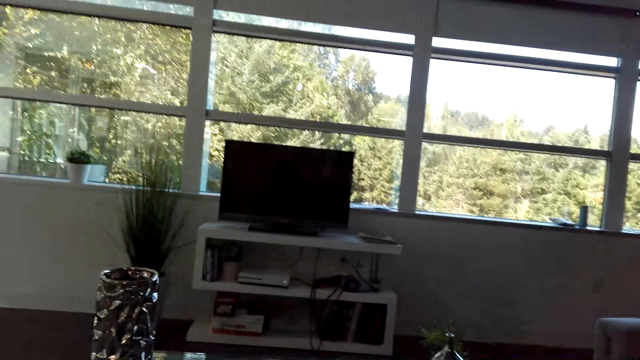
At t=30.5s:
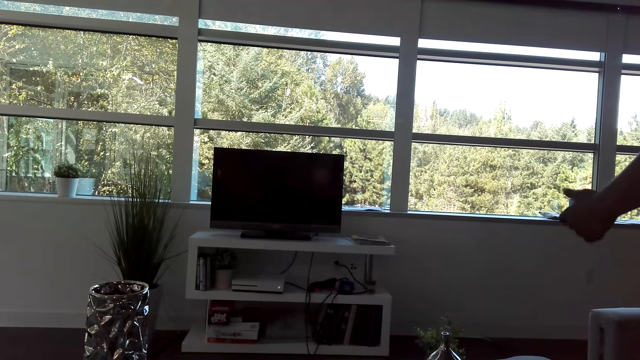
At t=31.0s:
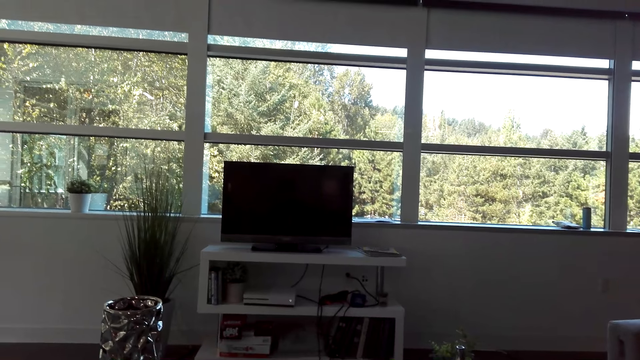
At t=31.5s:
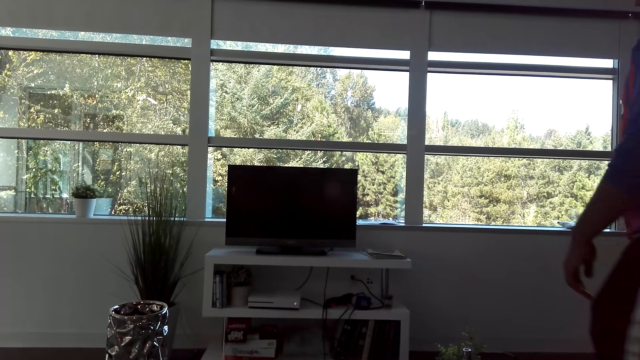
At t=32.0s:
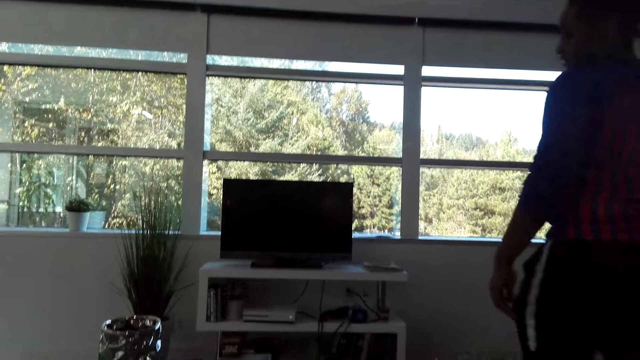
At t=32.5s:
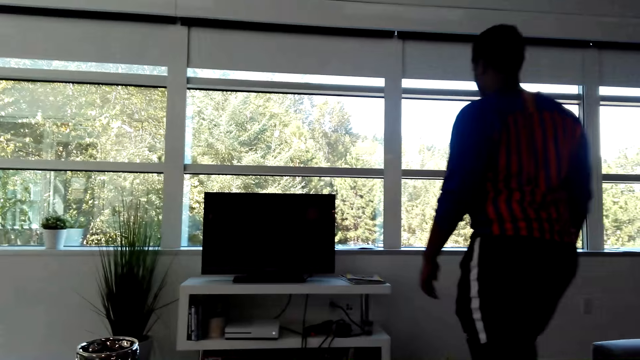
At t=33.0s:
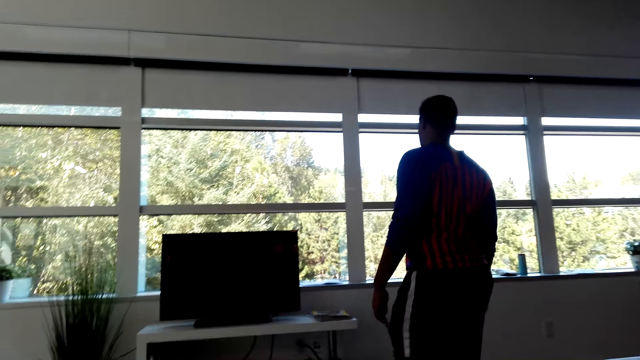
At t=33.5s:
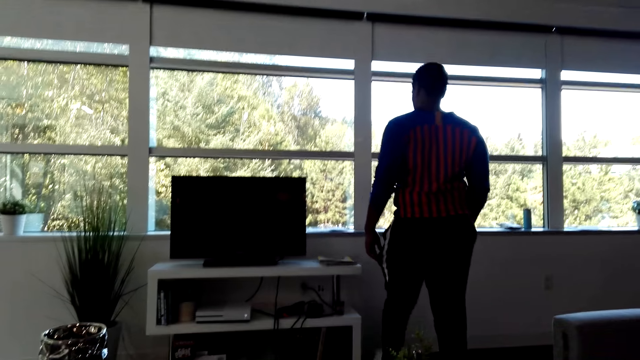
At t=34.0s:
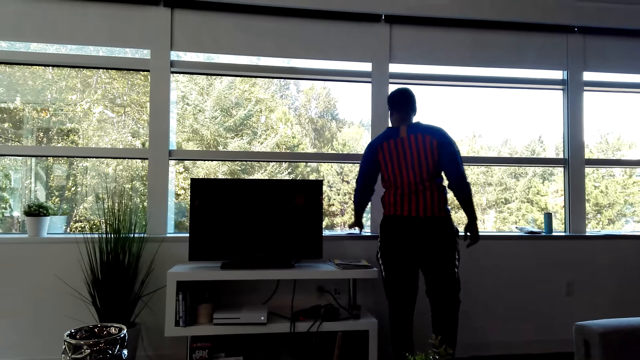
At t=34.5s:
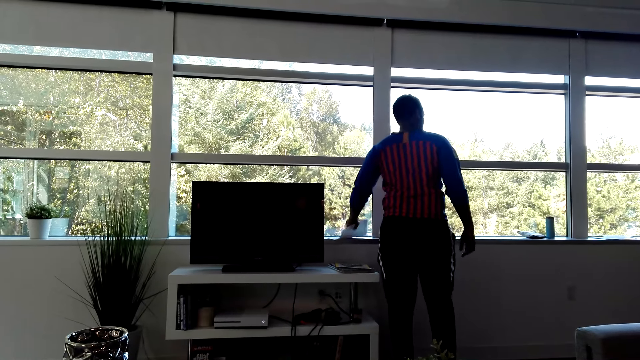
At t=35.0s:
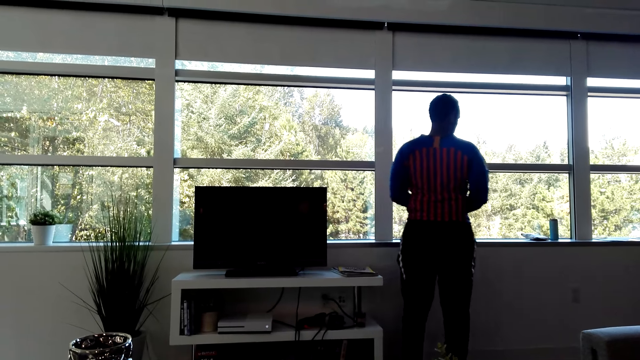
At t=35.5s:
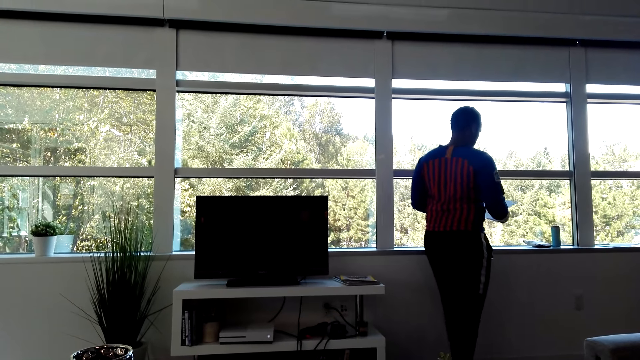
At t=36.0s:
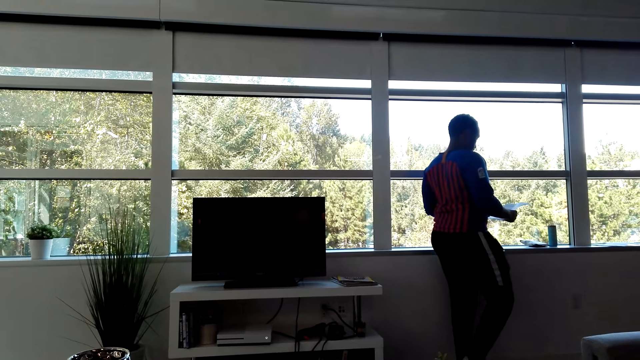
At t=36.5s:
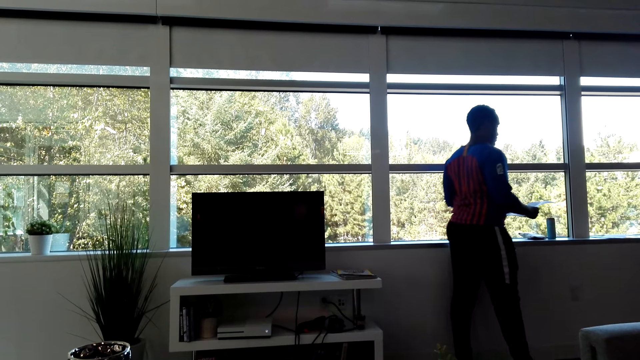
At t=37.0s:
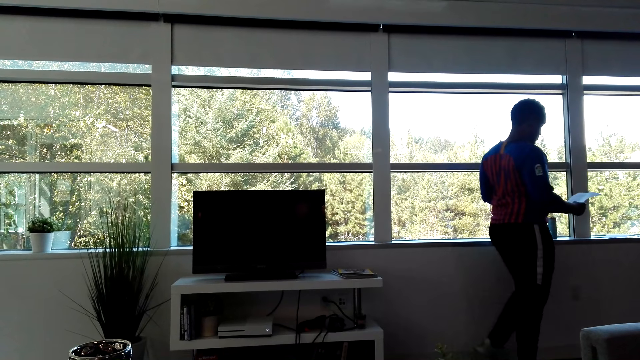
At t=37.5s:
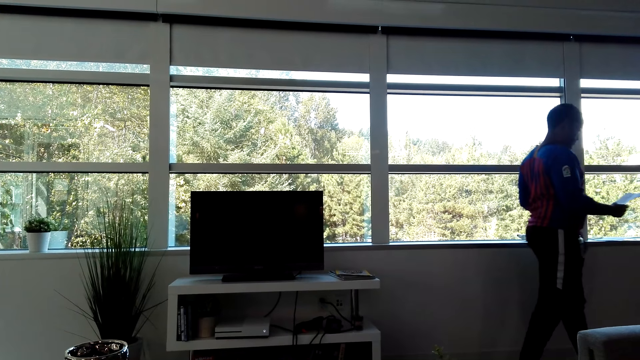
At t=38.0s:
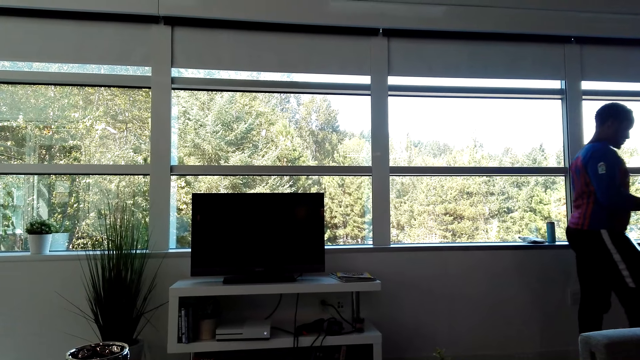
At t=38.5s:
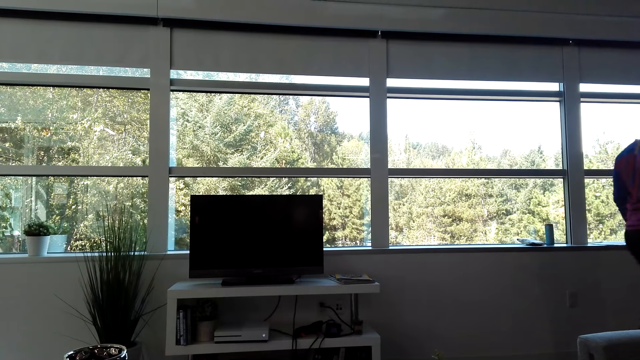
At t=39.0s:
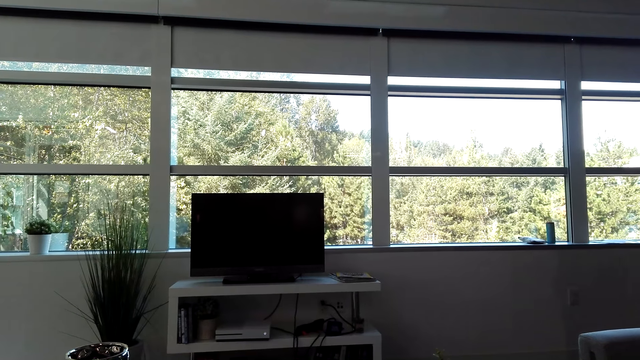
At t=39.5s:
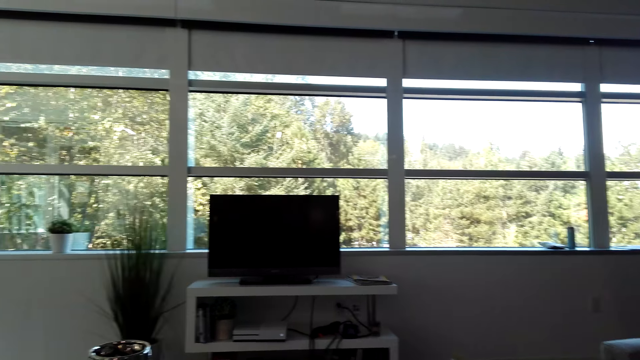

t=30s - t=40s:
A man walks in the house. The camera wearer talks to the man. The man picks up a paper. The camera wearer looks at a television. The man talks to the camera wearer. The man walks in the house.

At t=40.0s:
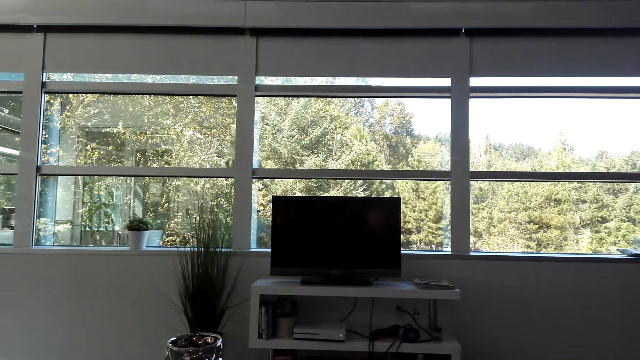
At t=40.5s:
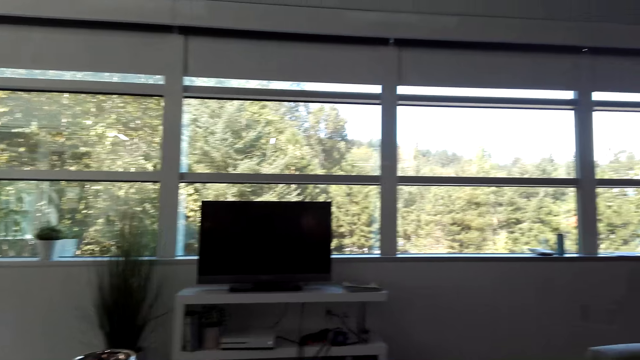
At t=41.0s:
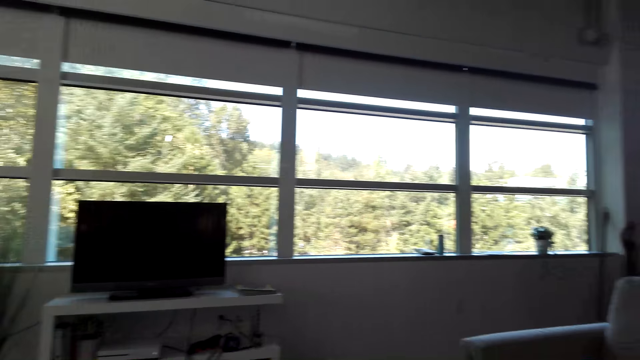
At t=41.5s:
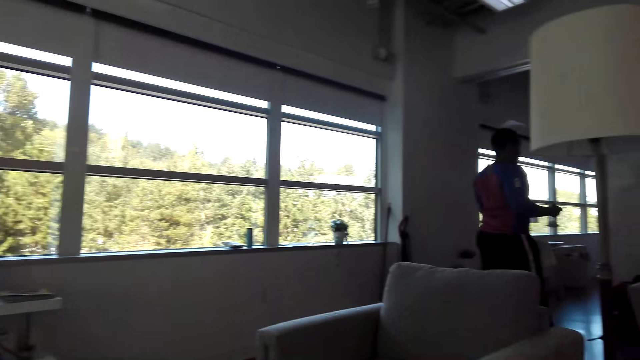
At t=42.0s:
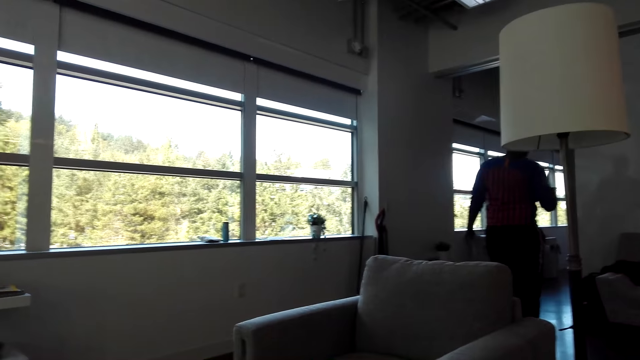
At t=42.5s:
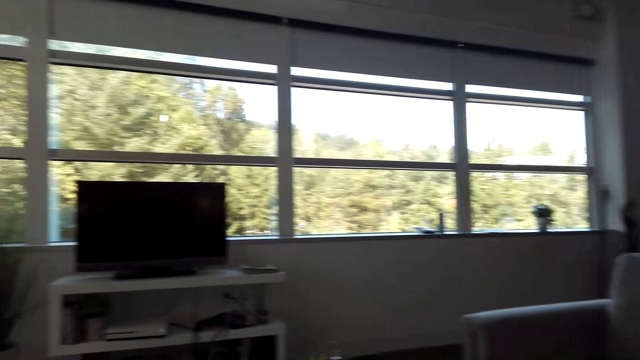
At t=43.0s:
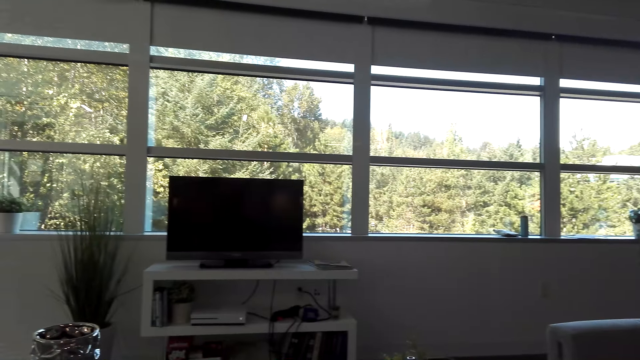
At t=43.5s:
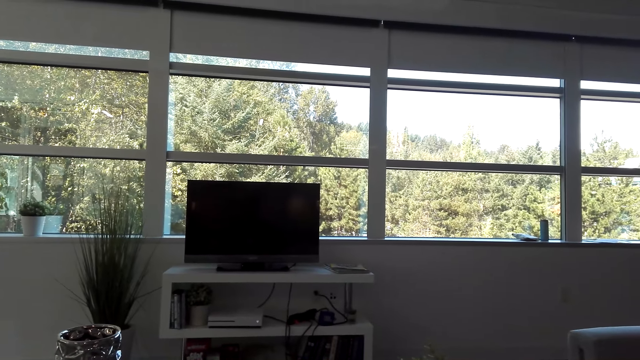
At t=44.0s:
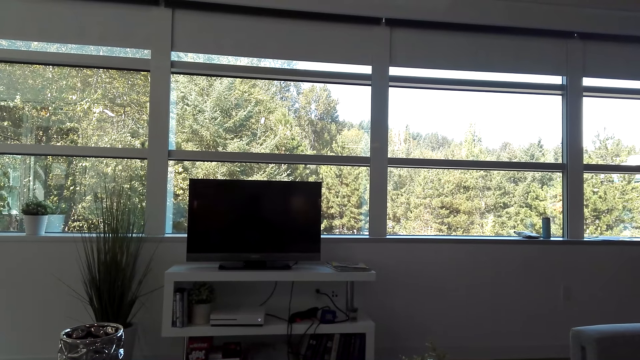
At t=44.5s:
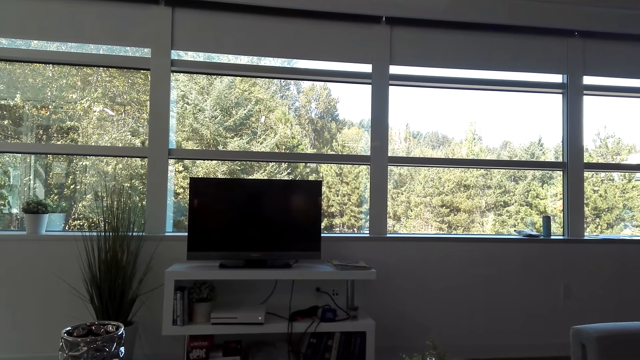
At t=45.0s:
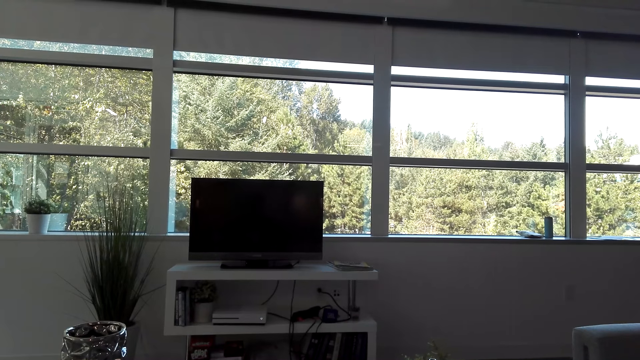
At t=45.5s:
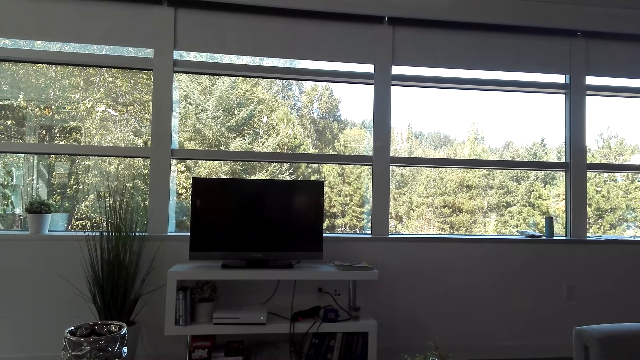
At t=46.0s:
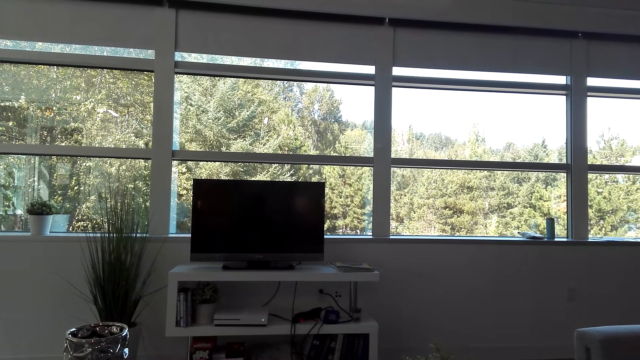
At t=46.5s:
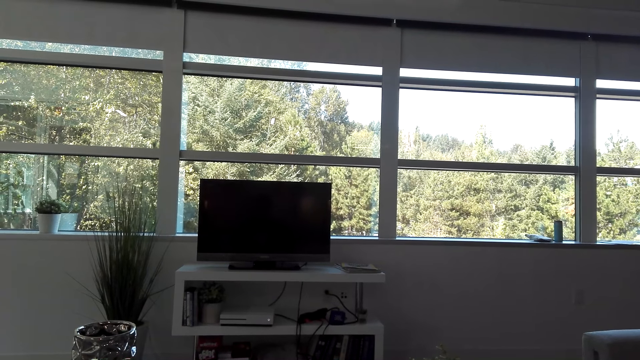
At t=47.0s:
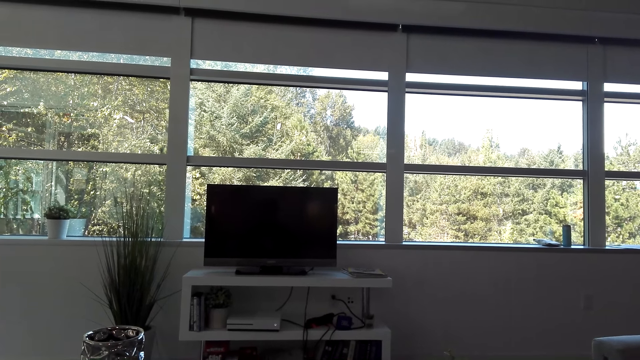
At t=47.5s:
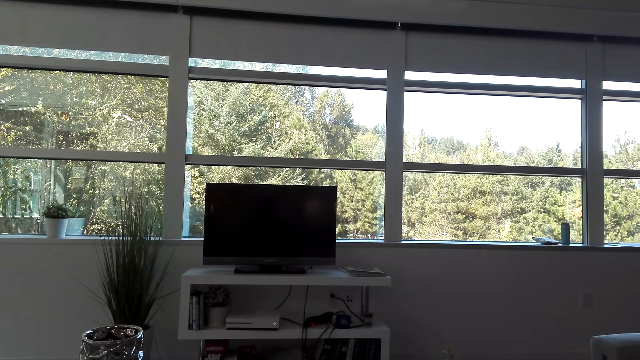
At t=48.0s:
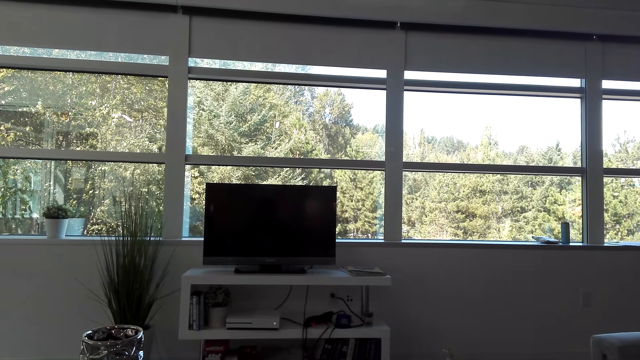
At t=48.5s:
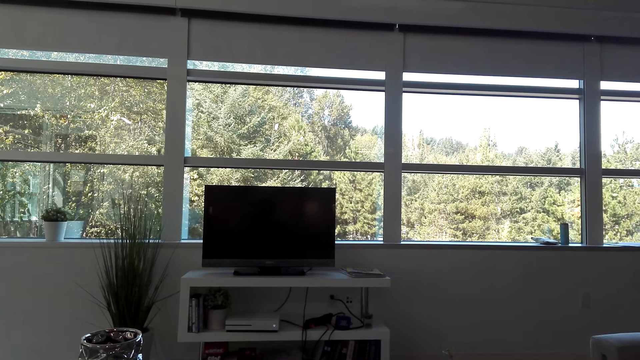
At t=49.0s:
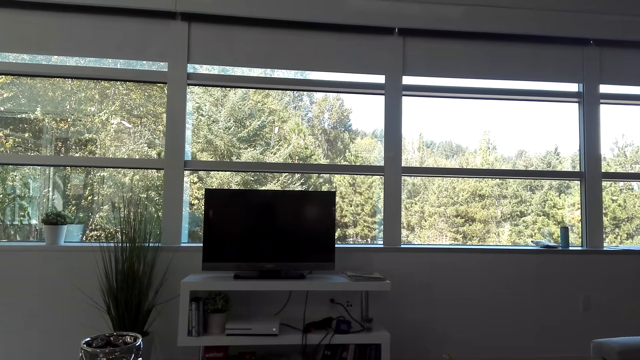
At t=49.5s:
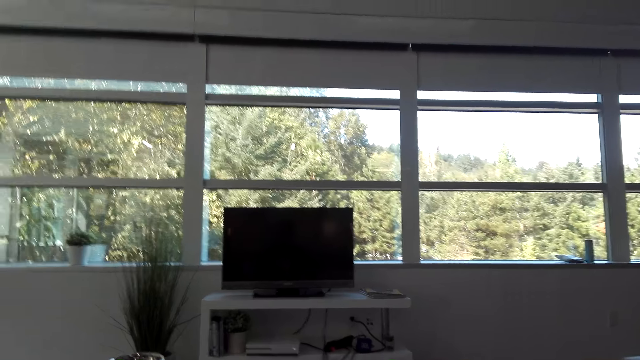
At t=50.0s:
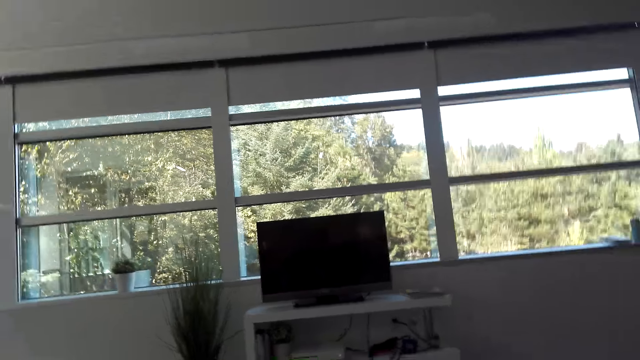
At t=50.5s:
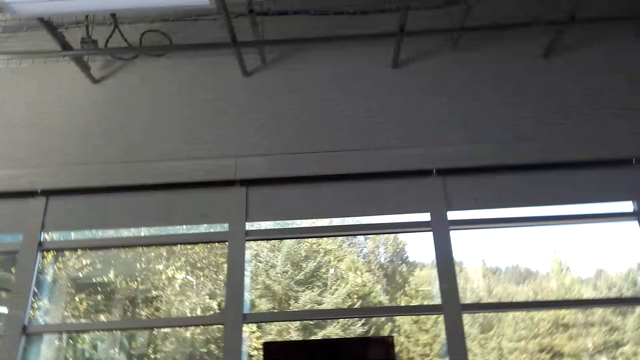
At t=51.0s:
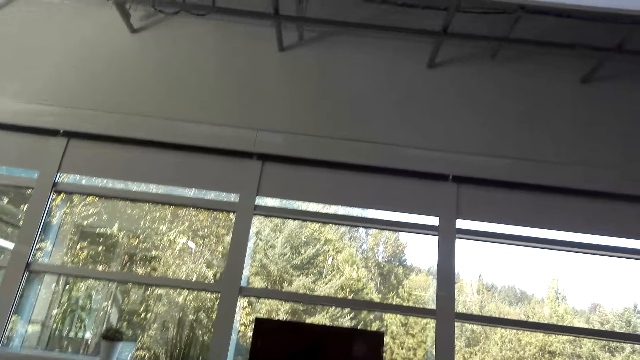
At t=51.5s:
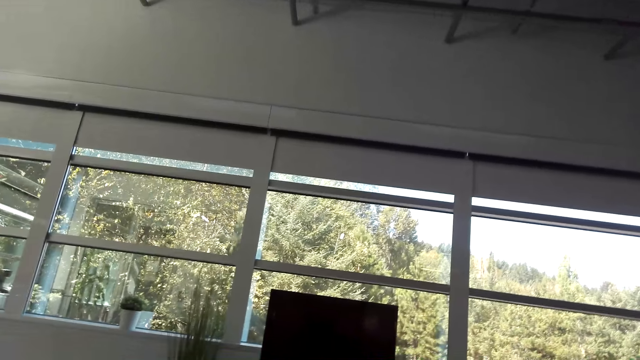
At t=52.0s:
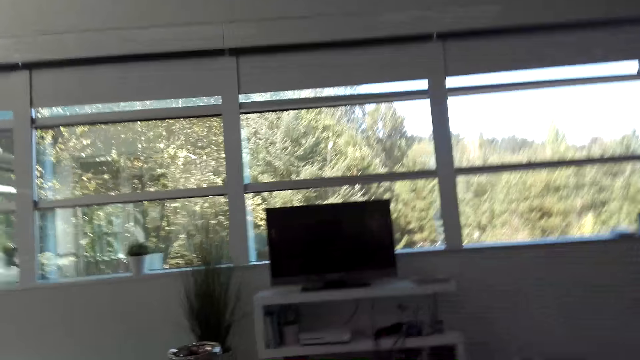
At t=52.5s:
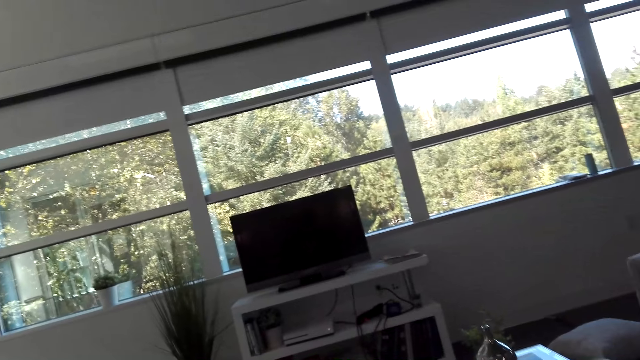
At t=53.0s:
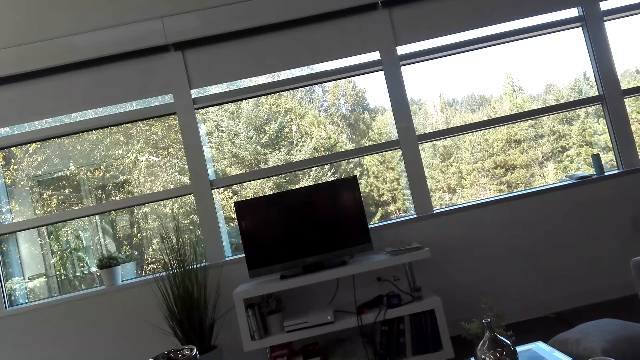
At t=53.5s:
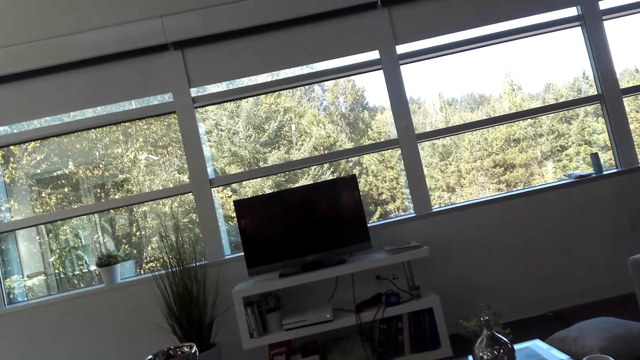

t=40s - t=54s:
The camera wearer looks at a man. They look at the television.
